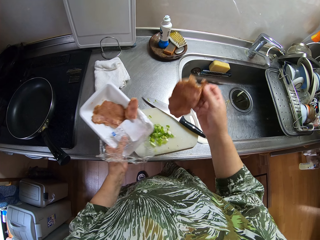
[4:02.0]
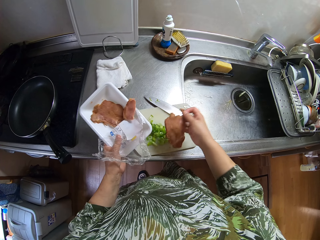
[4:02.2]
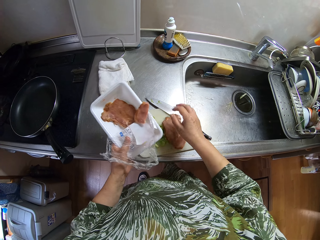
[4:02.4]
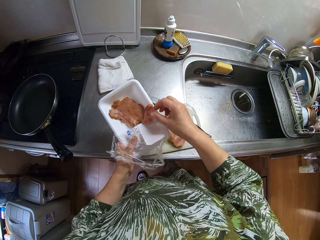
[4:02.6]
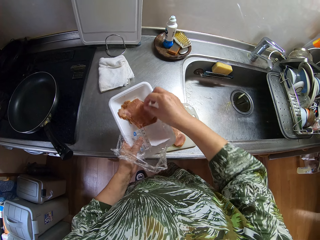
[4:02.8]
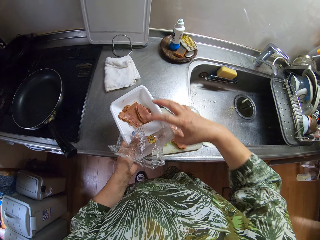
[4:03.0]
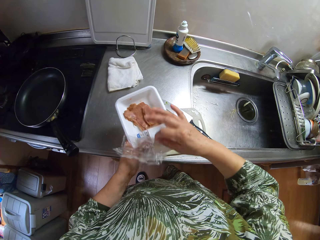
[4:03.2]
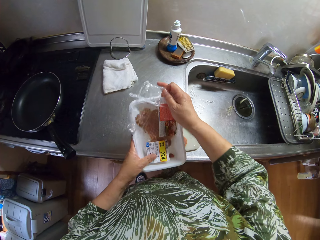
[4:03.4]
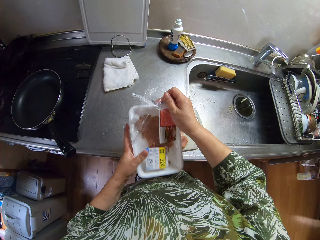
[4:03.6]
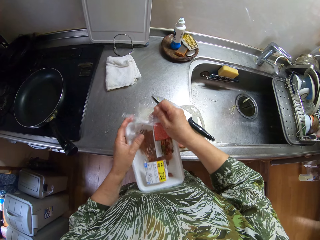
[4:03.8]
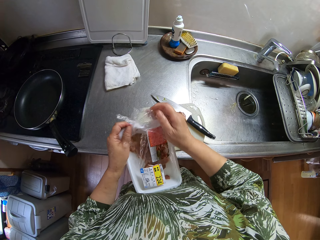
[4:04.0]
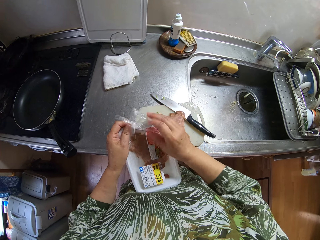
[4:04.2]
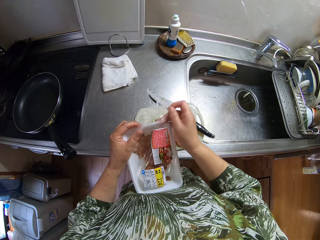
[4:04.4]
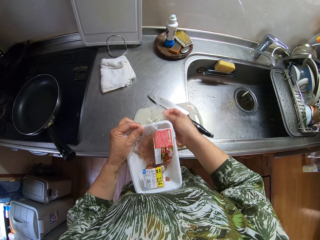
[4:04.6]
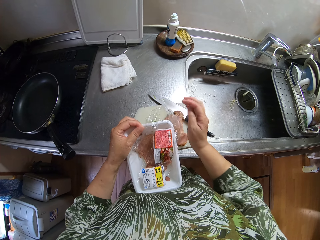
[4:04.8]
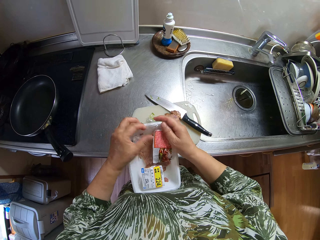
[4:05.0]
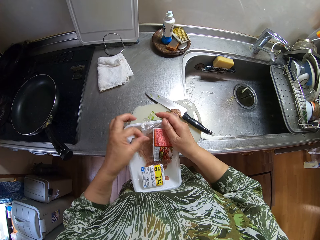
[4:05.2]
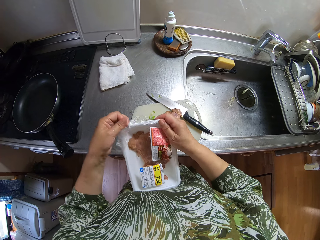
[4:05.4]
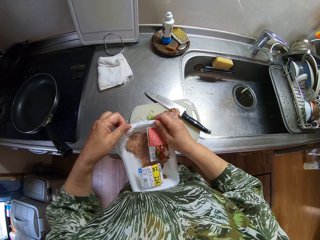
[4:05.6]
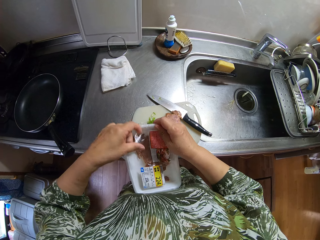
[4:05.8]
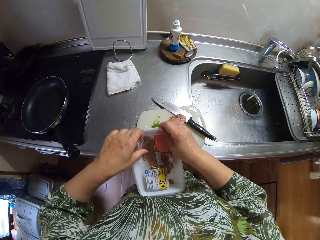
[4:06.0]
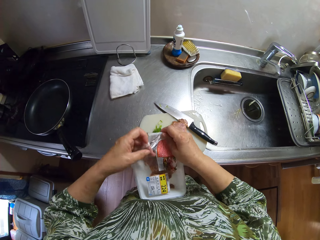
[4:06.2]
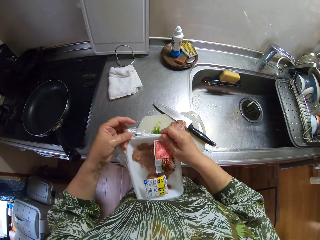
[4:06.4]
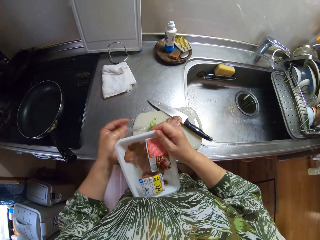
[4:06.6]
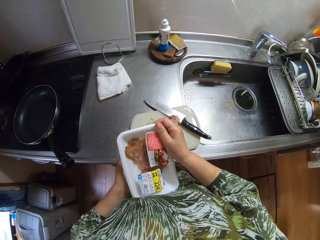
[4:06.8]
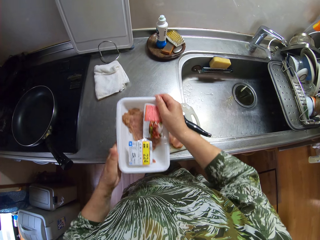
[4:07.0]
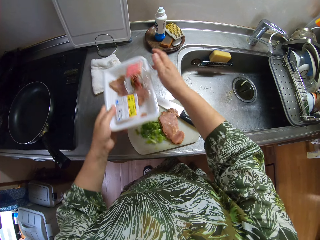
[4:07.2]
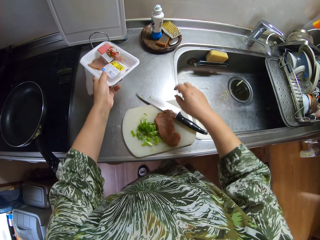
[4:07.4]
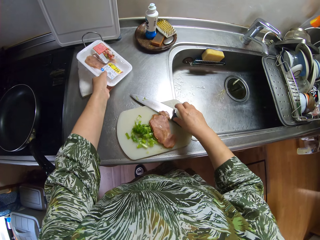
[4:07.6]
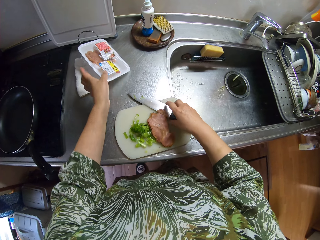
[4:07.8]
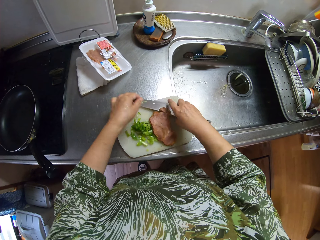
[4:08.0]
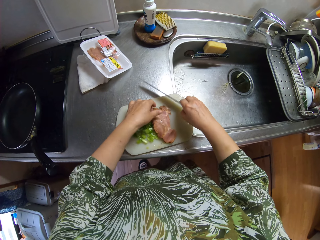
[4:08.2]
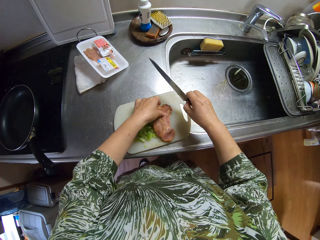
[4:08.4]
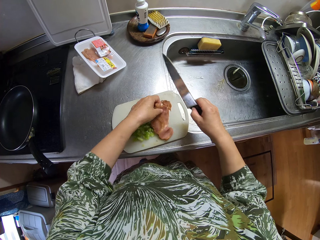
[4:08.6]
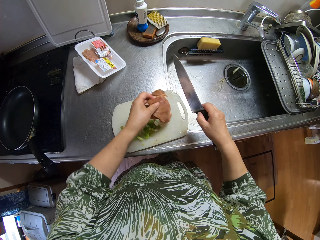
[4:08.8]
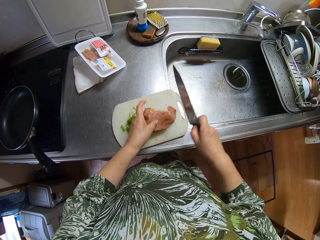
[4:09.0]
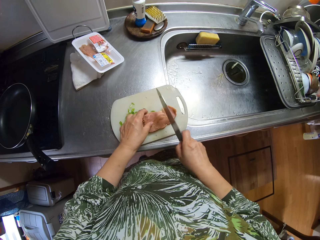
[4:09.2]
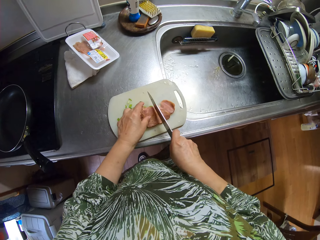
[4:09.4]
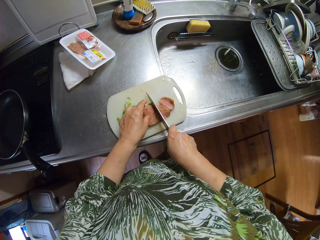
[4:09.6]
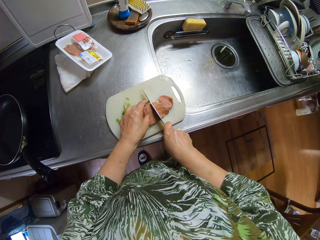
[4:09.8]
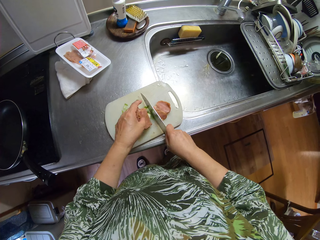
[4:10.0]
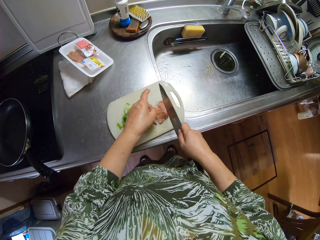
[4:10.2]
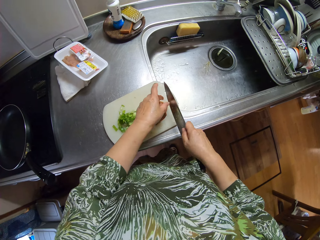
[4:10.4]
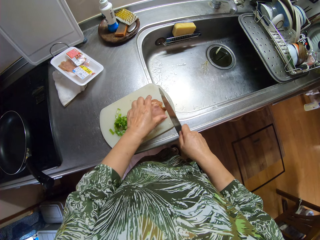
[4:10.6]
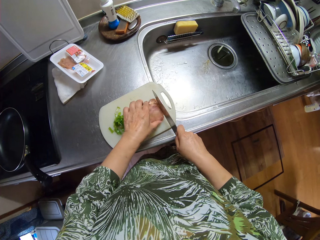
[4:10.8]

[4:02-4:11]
The camera wearer drops the piece of meat on the chopping board. They adjust the piece of meat in the container. They cover the pieces of meat in the container. They put the packed meat on the counter. They pick up the knife. They adjust the piece of meat on the chopping board. They cut the piece of meat with the knife.

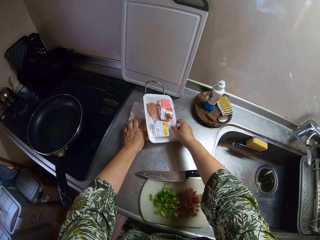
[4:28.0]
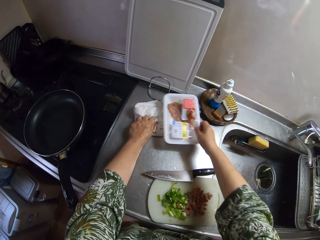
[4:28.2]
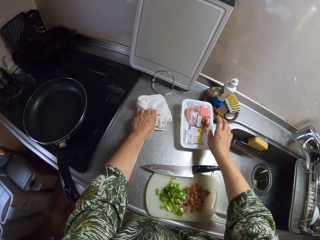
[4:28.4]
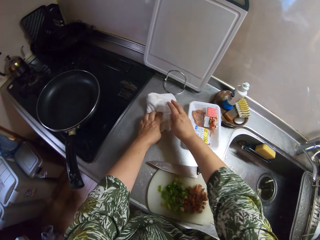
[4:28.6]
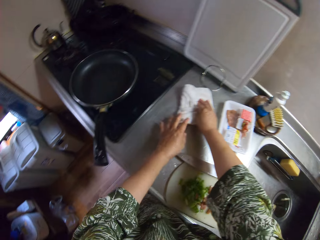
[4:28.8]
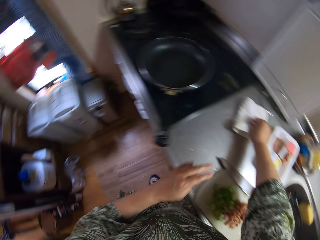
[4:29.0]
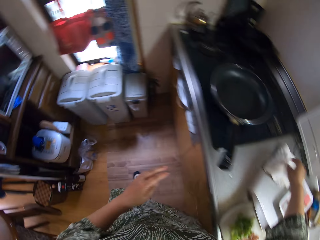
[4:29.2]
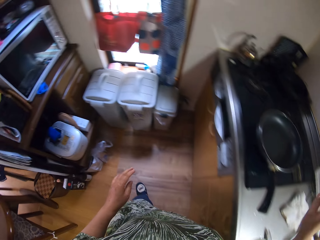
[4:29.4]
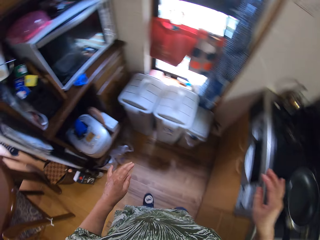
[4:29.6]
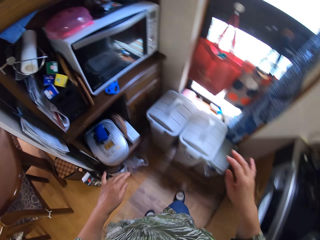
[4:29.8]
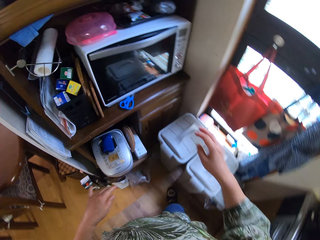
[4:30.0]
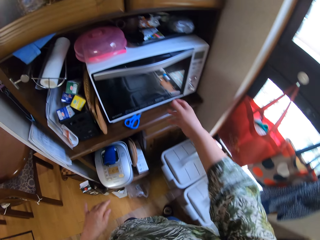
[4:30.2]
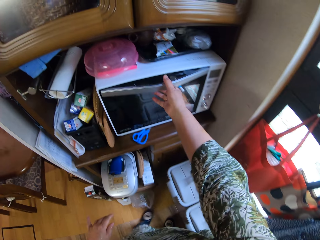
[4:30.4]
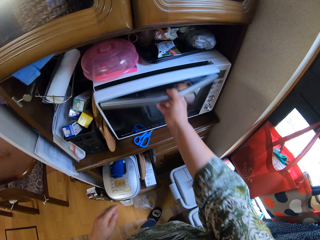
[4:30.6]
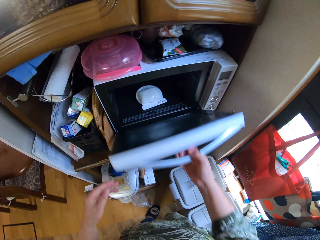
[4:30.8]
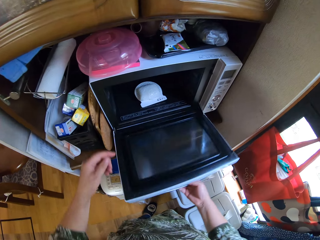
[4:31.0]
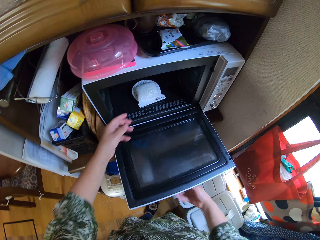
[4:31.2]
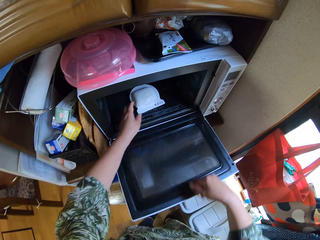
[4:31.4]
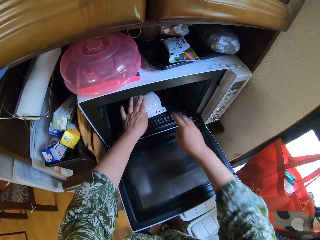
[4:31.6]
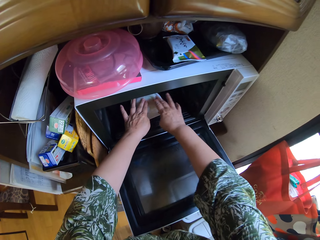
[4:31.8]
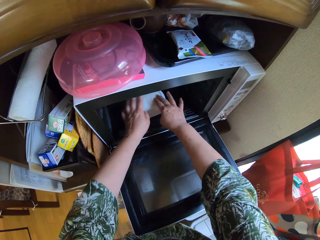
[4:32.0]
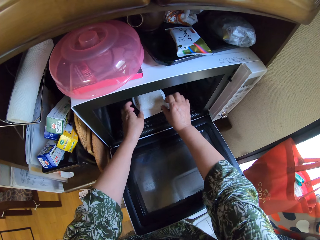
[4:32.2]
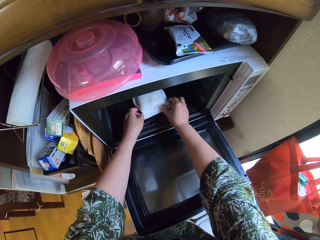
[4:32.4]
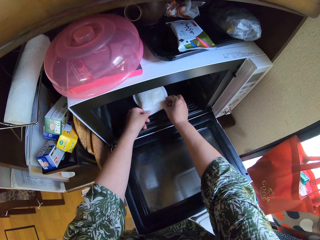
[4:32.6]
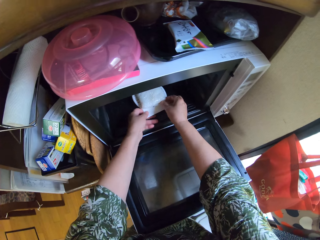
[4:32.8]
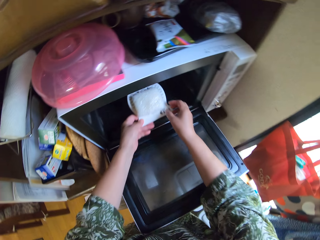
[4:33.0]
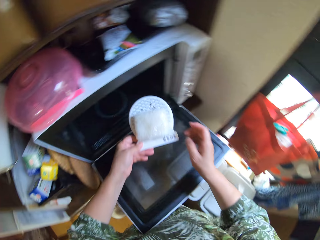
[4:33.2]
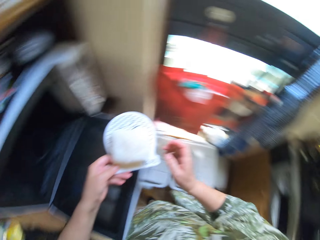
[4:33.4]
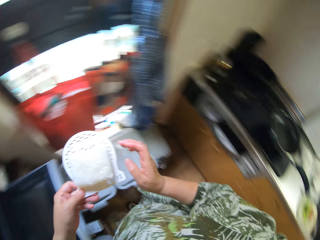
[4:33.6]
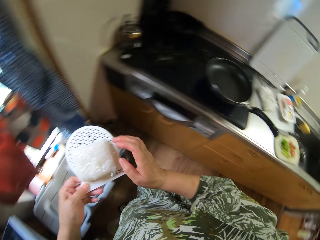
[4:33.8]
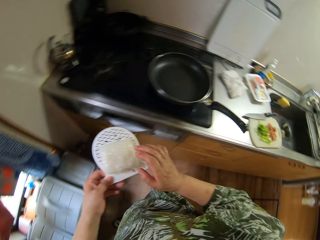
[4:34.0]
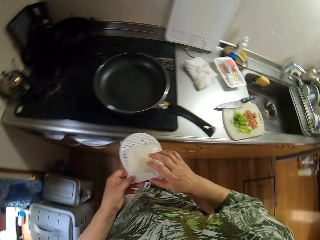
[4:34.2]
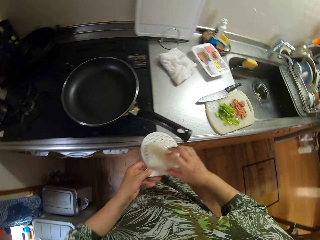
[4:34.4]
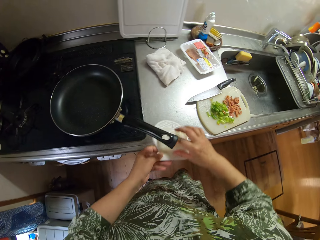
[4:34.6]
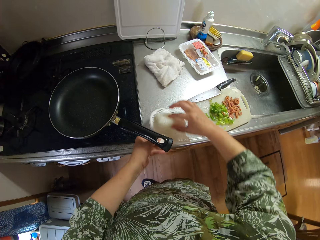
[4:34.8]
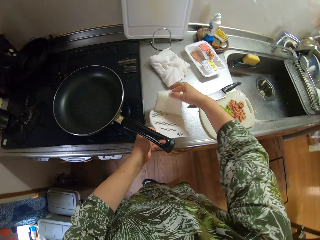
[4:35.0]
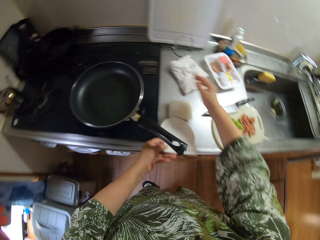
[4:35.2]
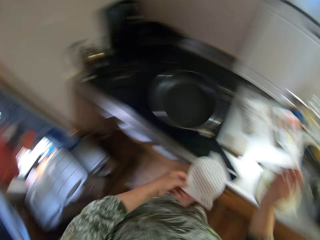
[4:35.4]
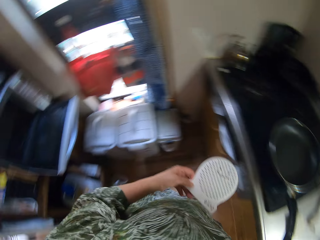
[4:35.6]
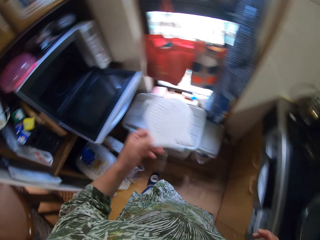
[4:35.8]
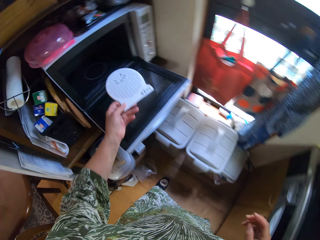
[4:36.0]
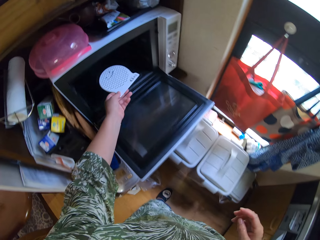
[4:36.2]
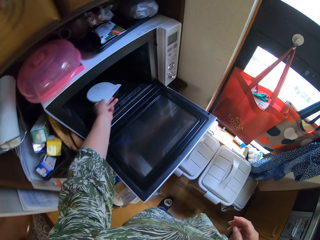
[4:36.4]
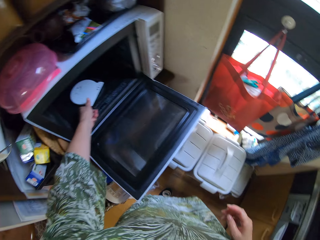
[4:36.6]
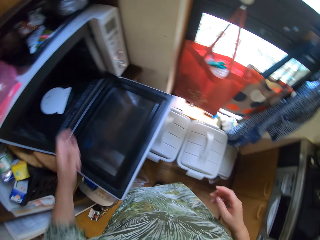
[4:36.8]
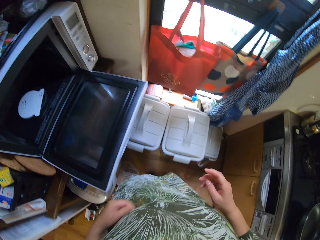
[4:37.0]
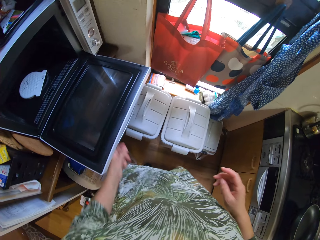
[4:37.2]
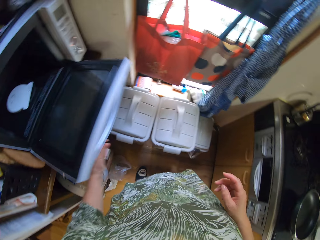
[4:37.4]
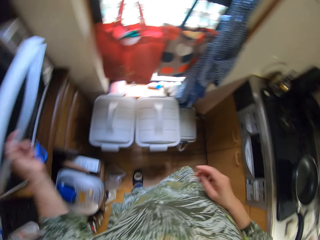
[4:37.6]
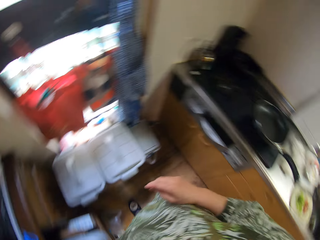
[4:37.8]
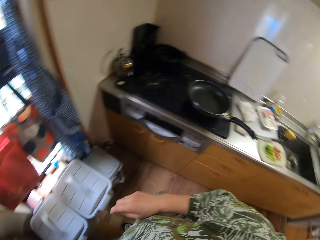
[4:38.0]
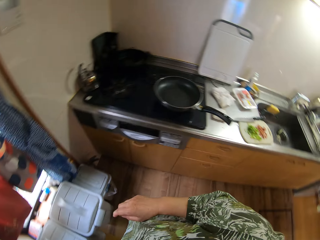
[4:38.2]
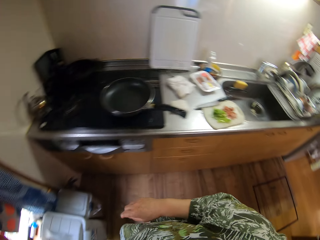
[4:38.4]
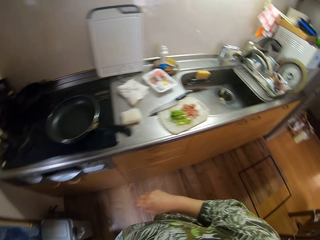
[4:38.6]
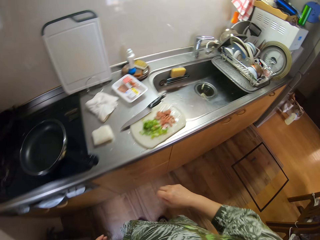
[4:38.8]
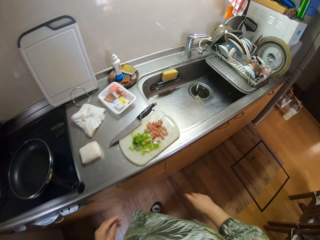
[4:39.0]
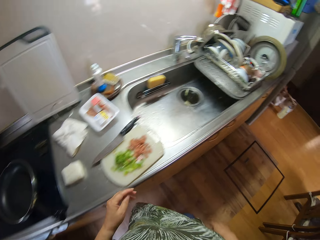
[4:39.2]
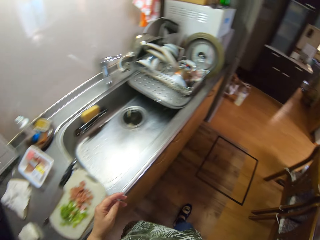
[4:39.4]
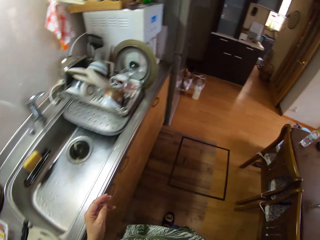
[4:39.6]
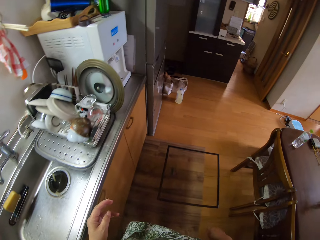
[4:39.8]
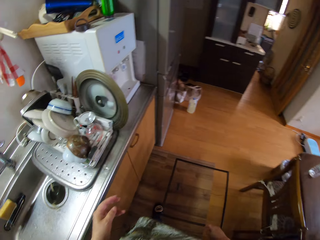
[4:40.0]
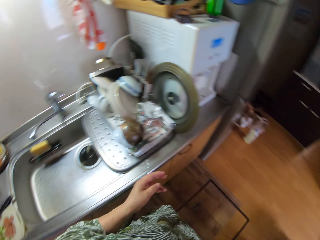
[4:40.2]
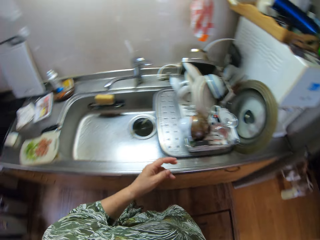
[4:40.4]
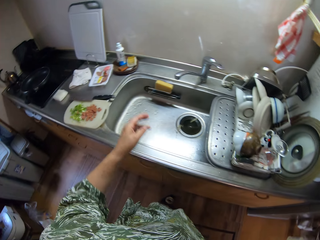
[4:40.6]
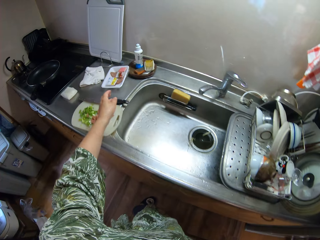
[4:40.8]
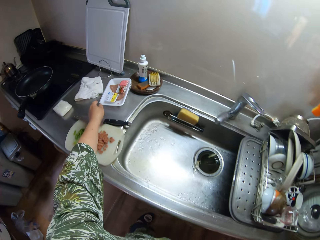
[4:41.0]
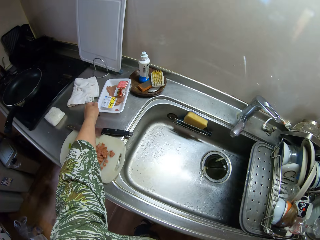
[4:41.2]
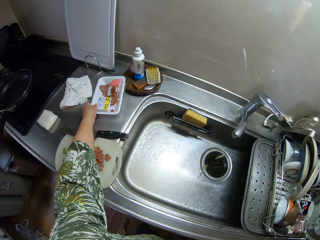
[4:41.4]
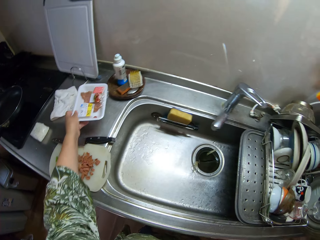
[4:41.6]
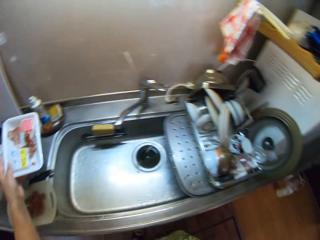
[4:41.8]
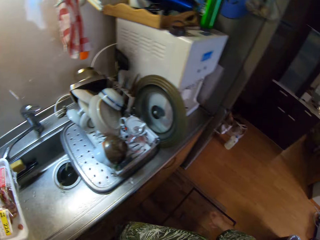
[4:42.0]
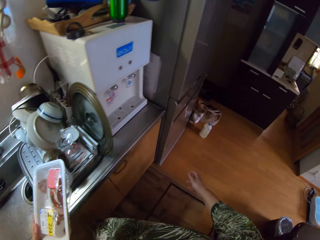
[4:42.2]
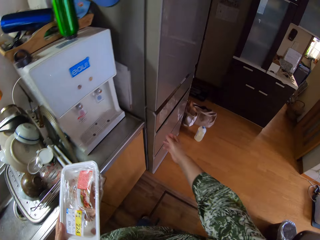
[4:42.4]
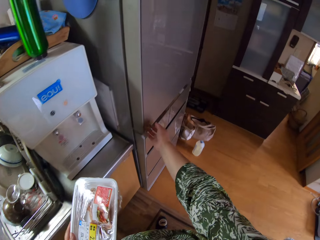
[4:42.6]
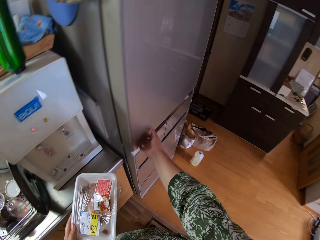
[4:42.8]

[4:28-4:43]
The camera wearer adjusts the packed meat on the counter. They dry their hands with the wash cloth. They walk towards the microwave. They open the microwave. They press the rice ball with their fingers. They remove something with the rice ball from the microwave. They turn towards the kitchen counter. They drop the rice ball on the counter from something. They turn towards the microwave. They drop the tray in the microwave. They close the microwave. They walk around the counter. They pick up the packed meat. They walk towards the fridge.
